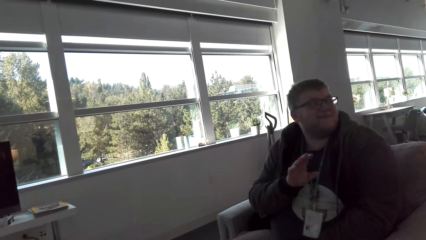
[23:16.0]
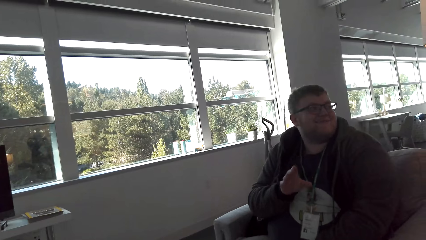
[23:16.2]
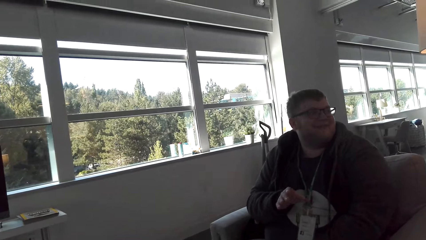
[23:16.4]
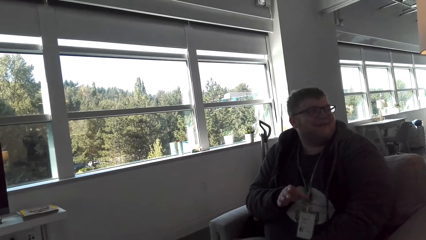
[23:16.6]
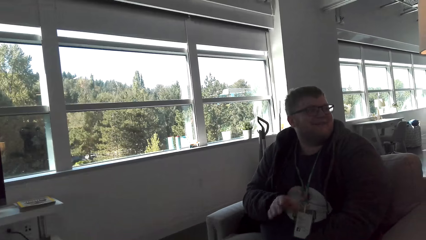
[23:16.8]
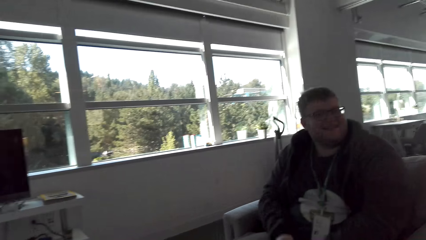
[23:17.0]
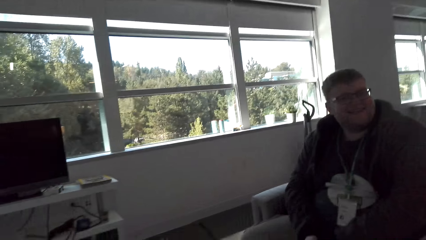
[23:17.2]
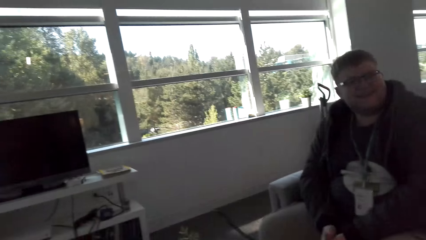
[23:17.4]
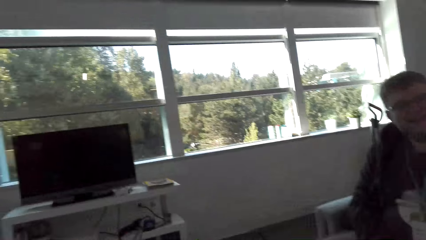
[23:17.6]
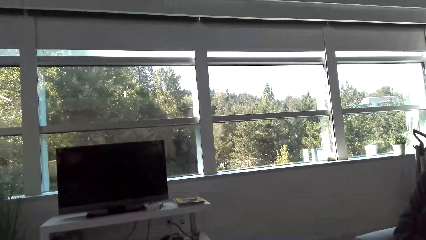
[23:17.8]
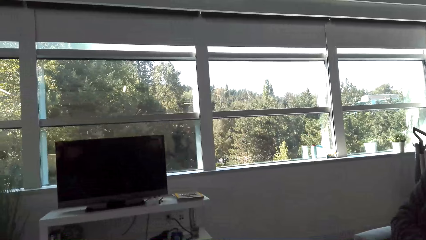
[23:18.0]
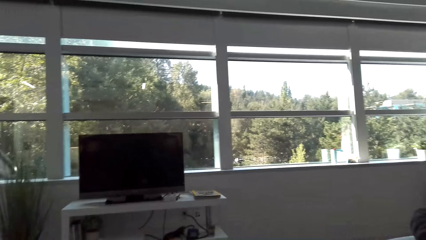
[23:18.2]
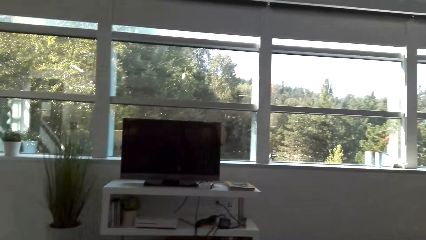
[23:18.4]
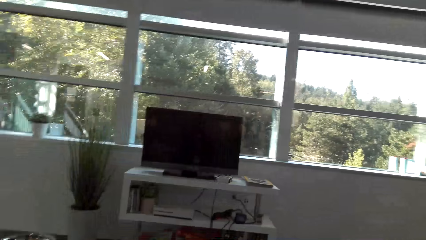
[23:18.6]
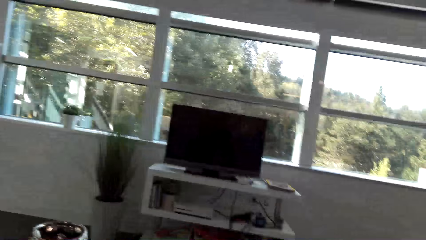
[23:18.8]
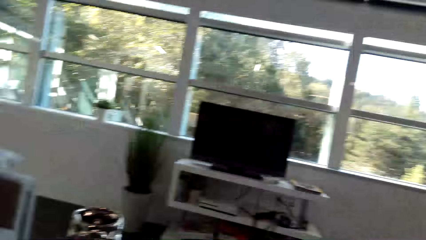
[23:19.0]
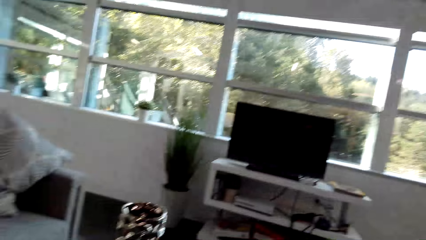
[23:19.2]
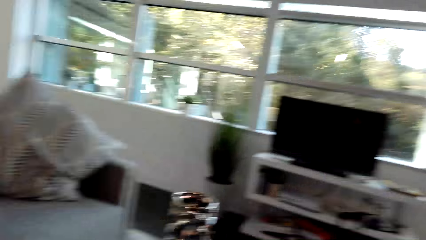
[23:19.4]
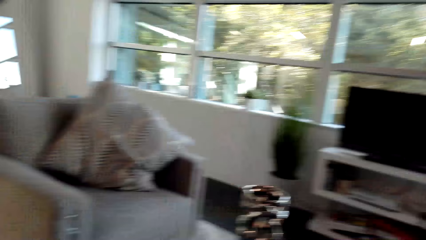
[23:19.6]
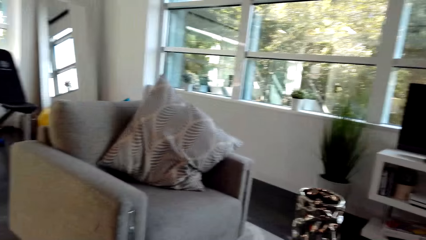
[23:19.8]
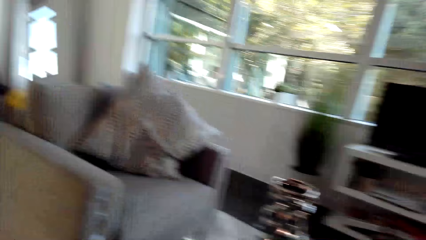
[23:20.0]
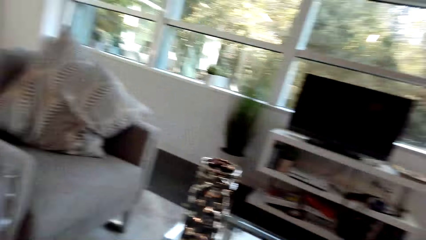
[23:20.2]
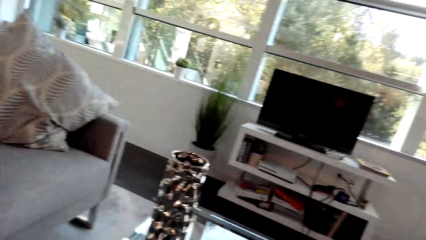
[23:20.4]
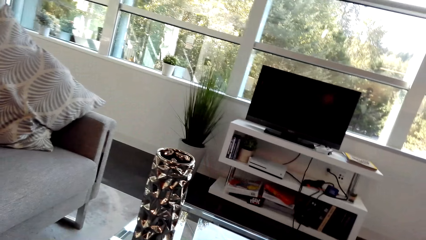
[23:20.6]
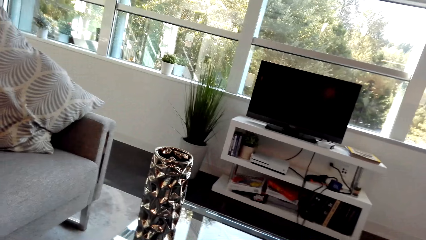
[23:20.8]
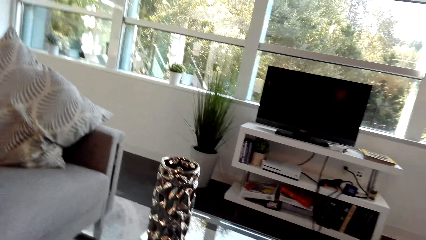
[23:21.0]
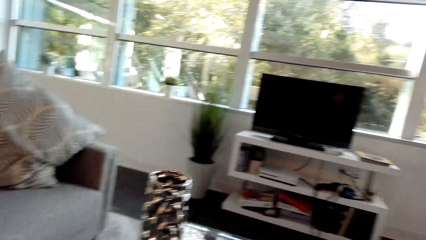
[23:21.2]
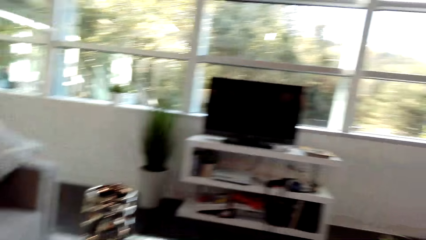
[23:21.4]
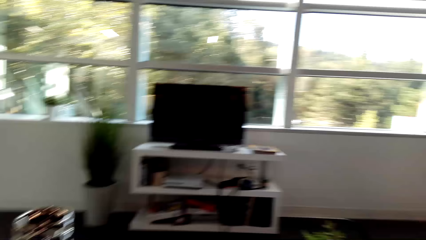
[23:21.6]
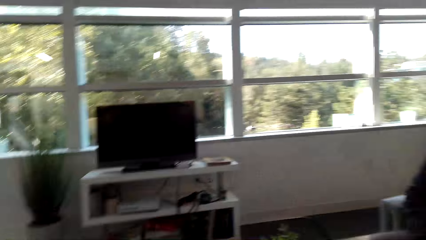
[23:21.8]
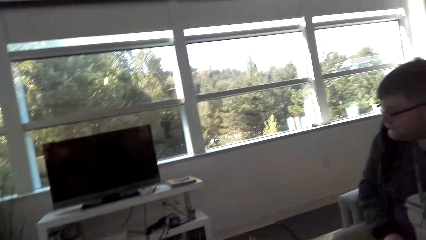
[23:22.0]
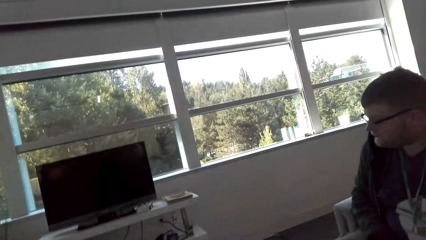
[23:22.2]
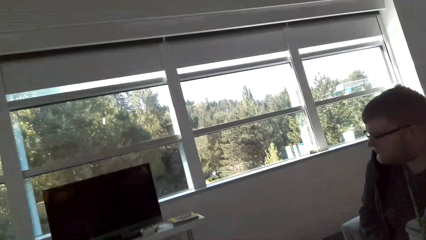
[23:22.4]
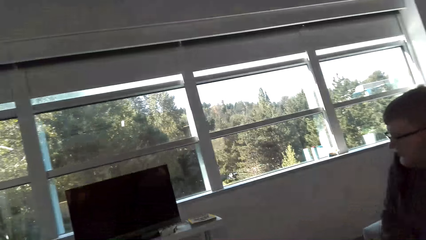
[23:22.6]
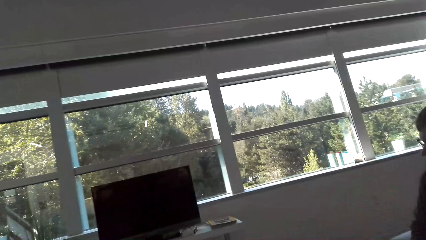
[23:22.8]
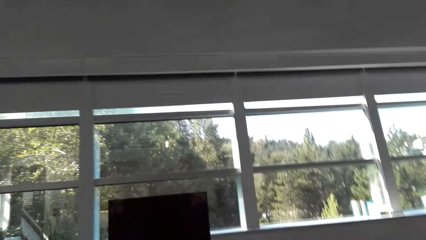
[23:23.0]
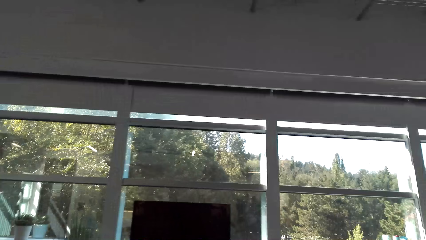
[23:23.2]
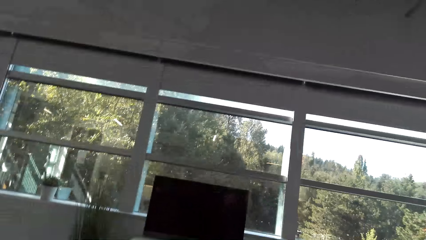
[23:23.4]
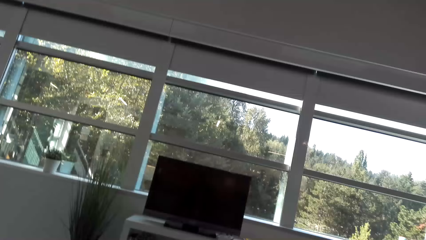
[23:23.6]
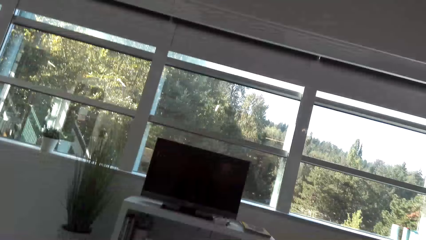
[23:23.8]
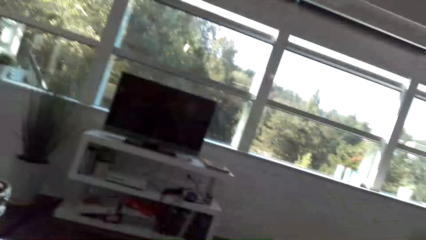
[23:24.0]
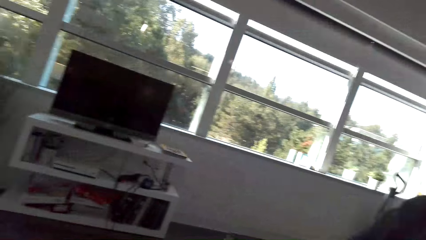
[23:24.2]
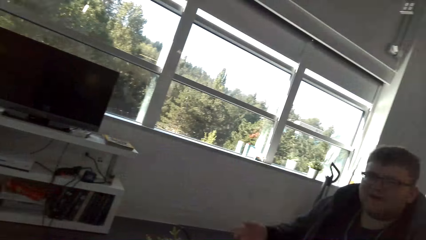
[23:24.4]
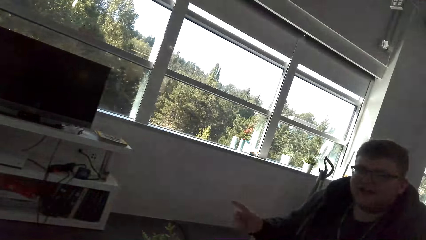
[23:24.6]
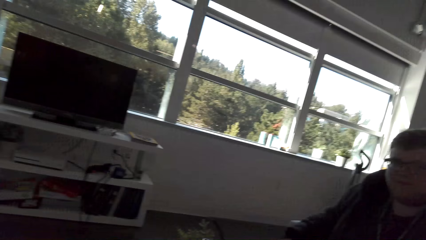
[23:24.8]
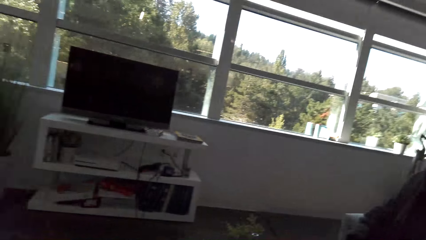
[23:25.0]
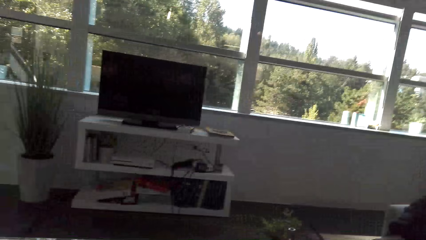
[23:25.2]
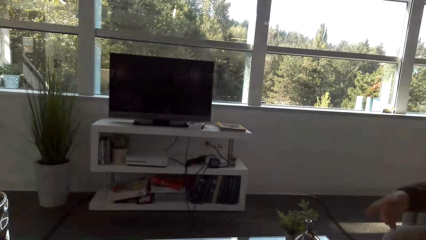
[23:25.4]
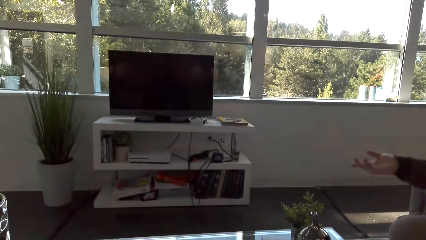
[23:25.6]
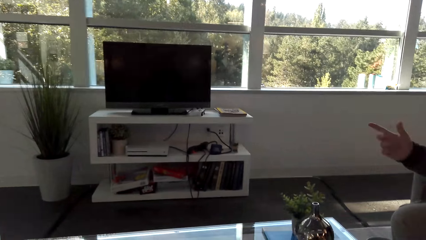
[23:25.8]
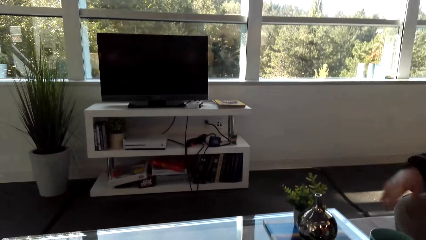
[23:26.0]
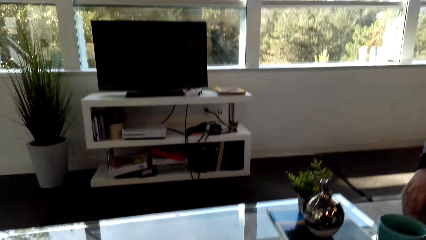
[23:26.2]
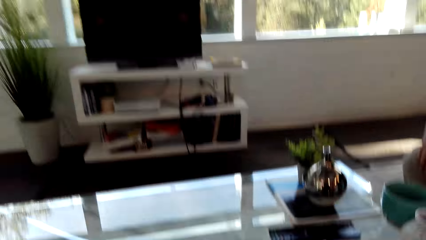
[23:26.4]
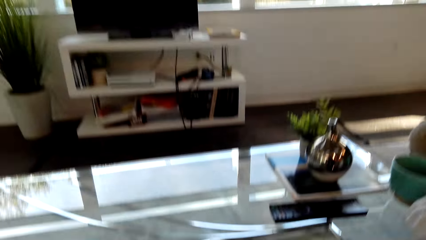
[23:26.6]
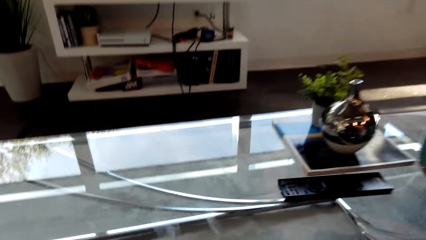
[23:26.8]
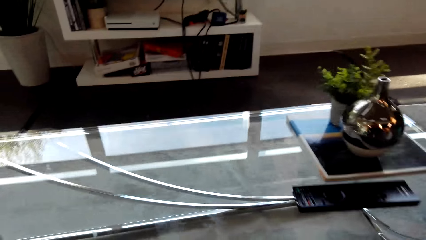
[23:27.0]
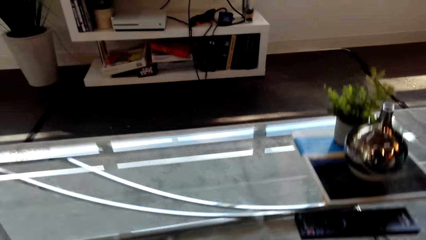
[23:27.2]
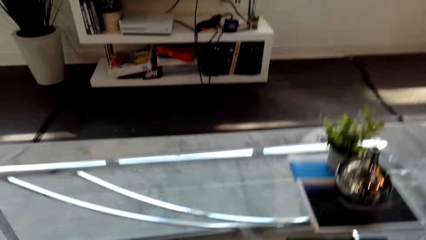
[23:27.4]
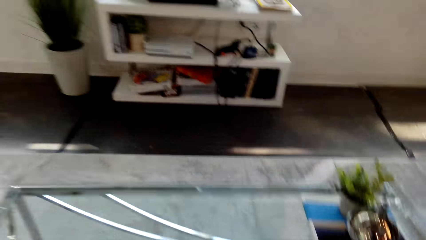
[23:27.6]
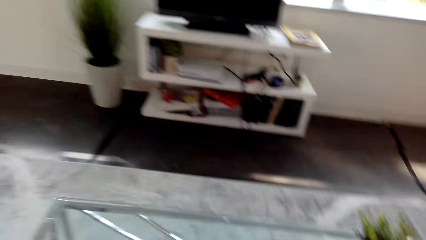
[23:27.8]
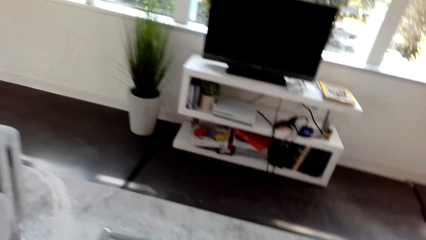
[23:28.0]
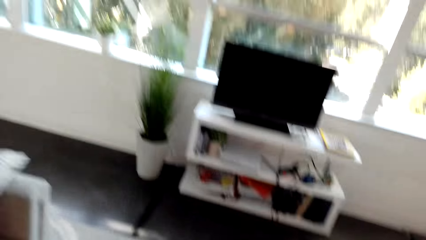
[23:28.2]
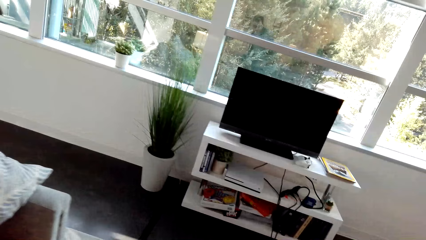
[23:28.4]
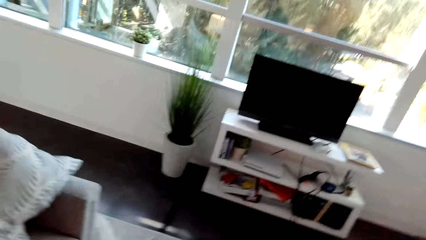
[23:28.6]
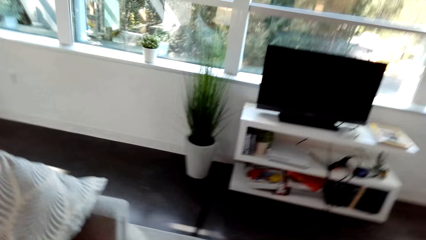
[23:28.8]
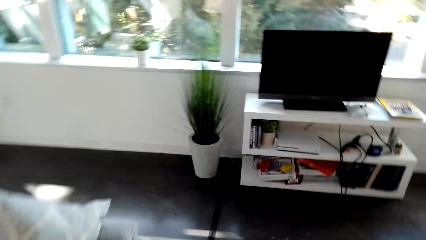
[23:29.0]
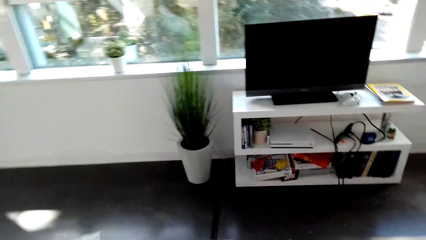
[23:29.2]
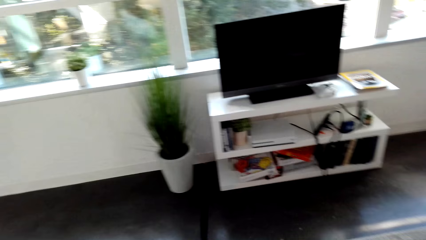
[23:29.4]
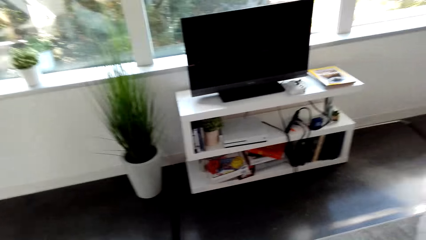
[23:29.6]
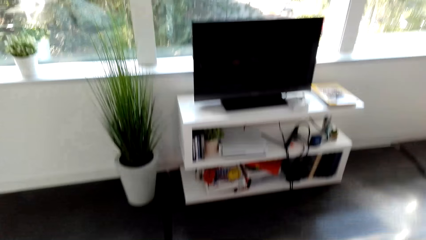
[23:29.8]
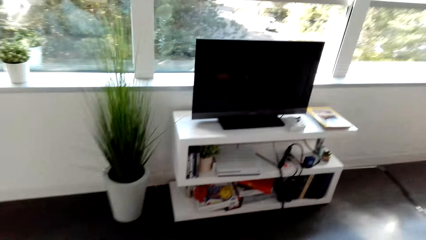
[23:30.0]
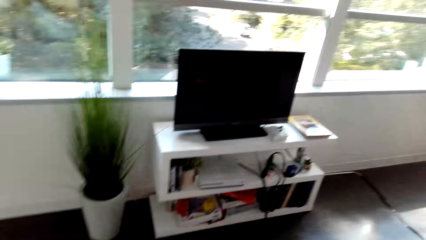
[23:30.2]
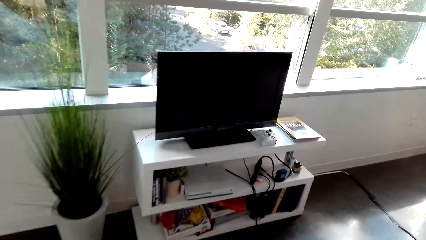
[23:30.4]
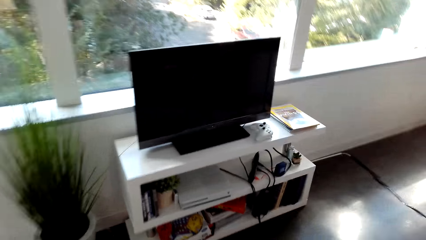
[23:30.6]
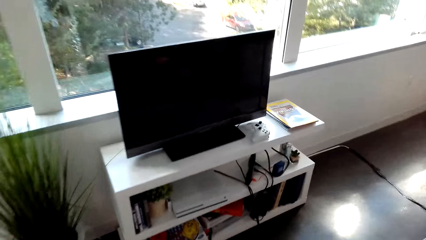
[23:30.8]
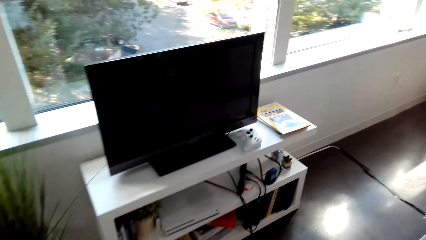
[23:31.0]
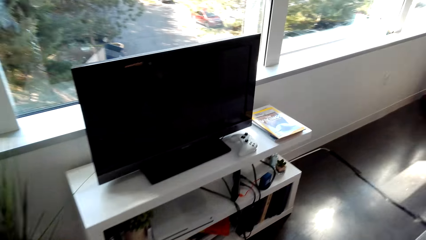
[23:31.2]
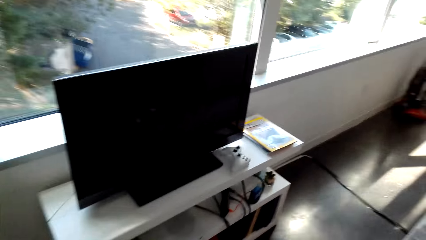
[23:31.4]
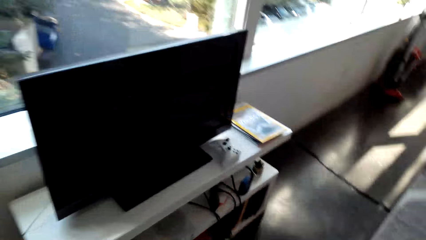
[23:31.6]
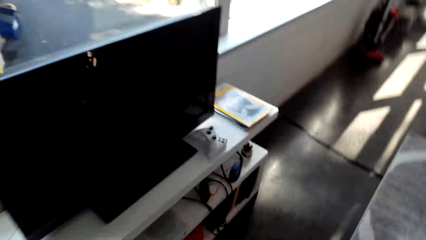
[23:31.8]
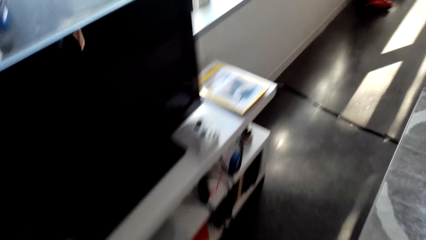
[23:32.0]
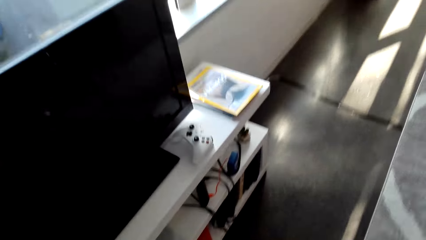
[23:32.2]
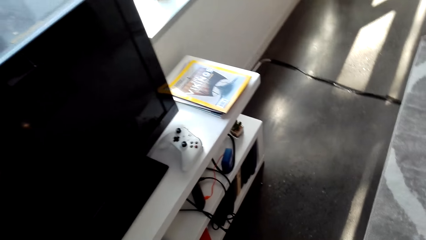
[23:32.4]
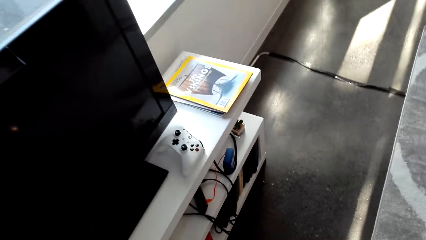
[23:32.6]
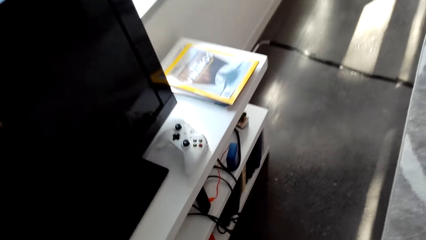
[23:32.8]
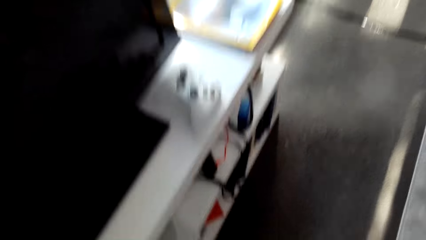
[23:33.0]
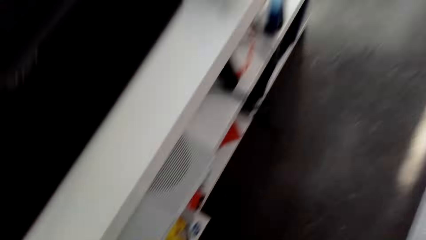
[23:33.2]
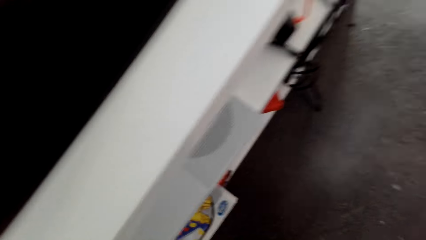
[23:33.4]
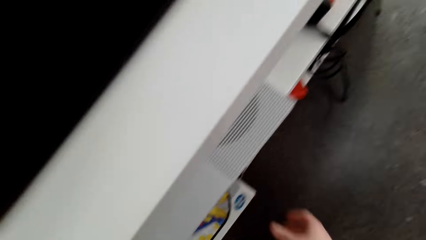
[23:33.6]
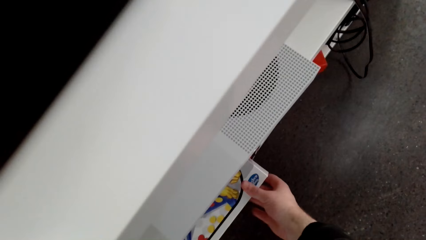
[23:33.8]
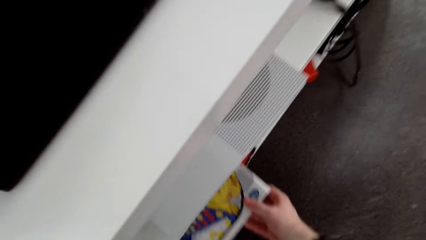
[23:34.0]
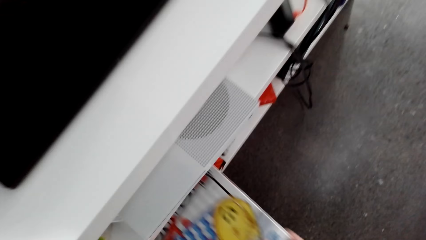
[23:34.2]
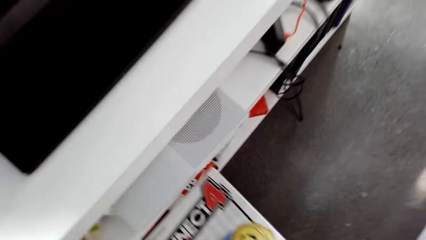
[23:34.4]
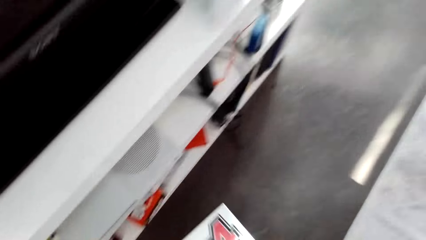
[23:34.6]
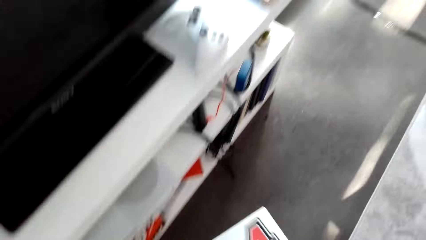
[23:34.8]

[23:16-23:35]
A man moves the hand. The camera wearer looks around. The man moves the hand. The camera wearer looks around. They walk towards the television stand. They walk around. They pick a box from the stand.
